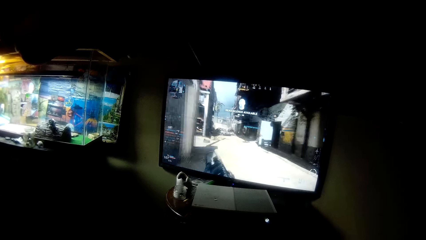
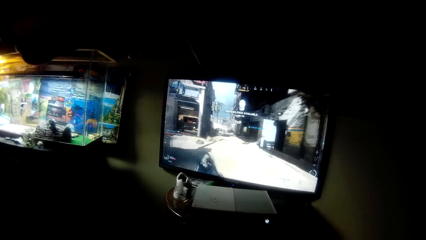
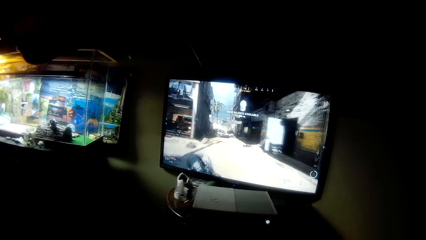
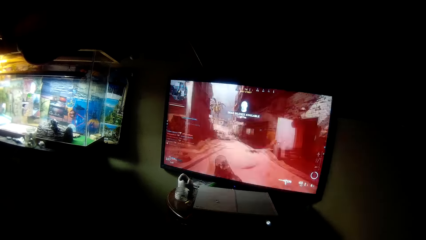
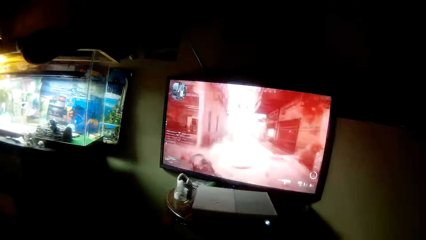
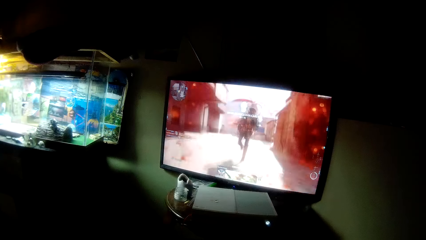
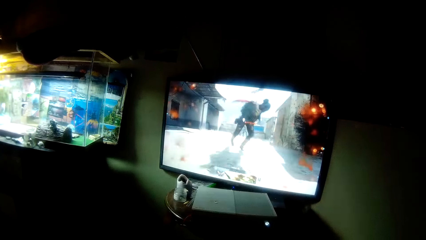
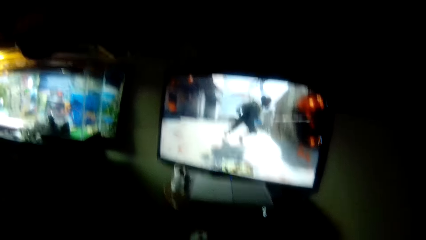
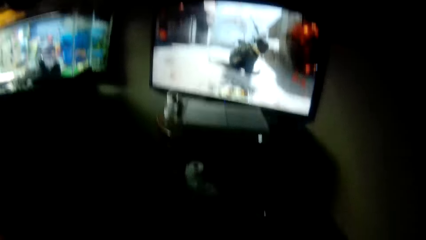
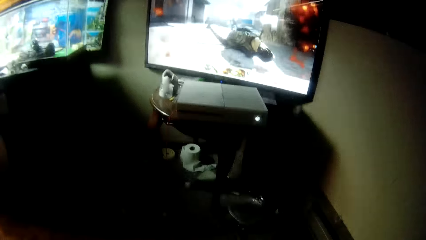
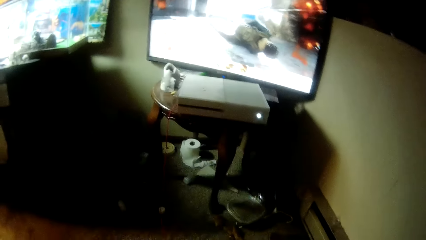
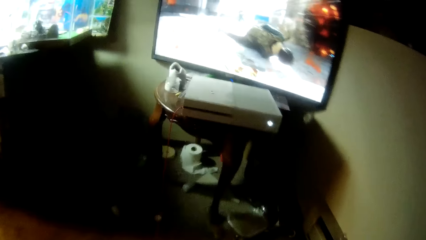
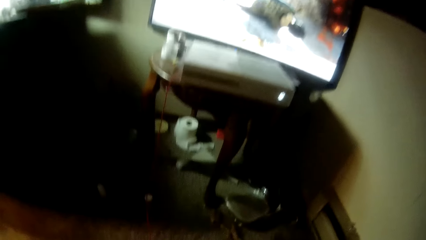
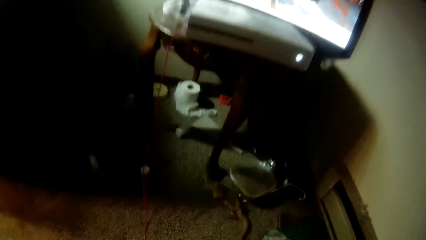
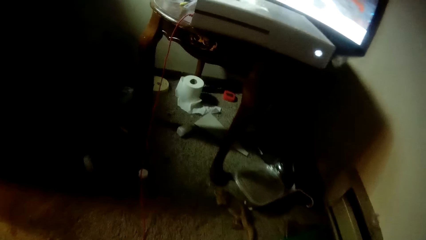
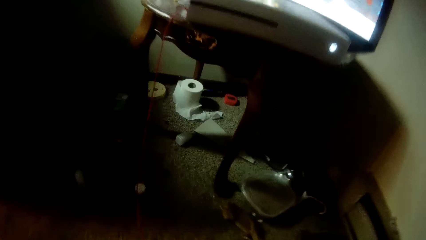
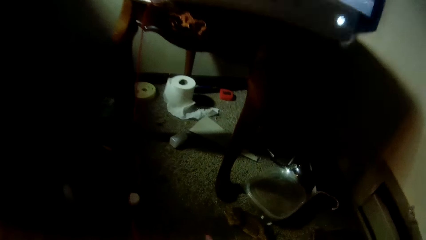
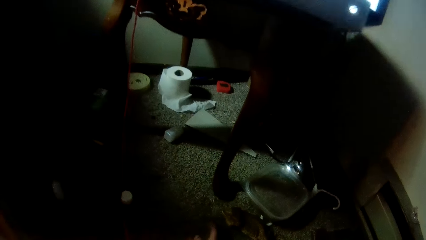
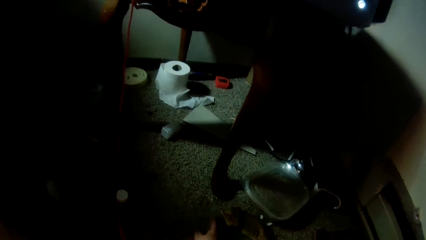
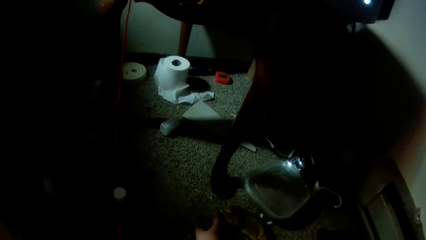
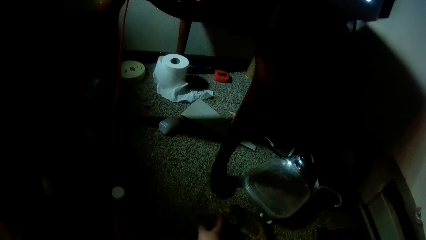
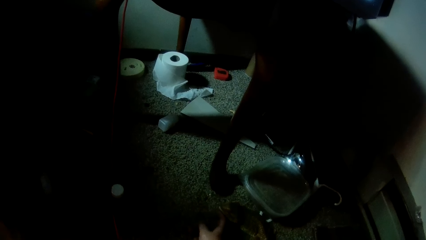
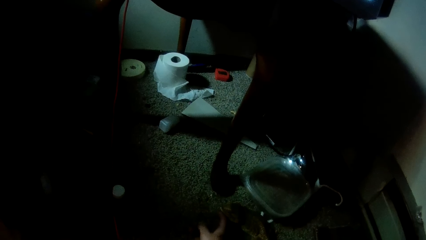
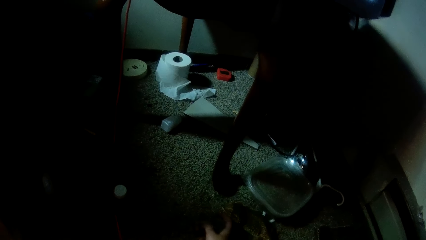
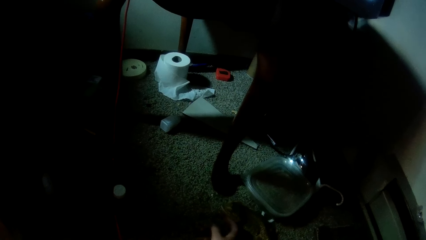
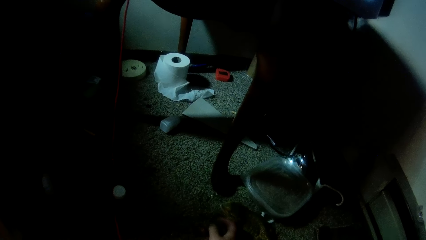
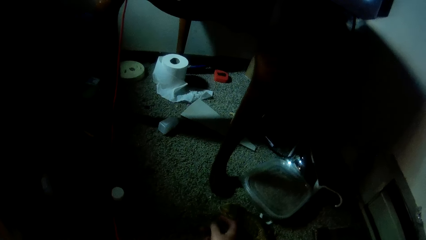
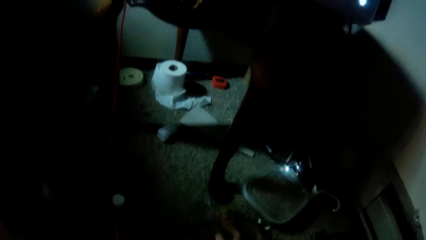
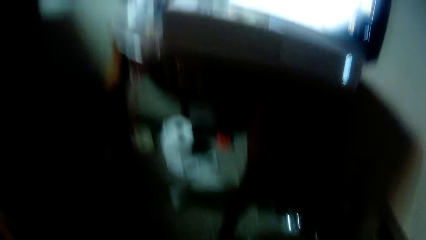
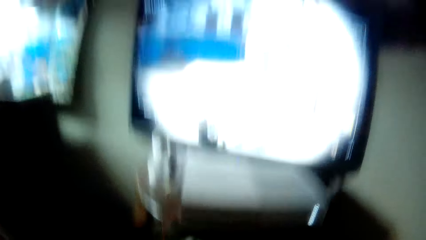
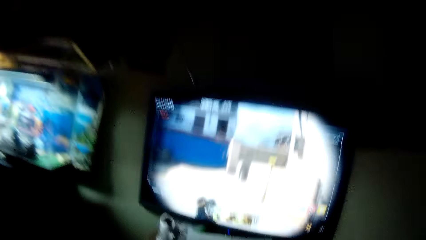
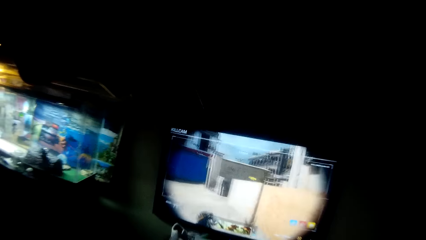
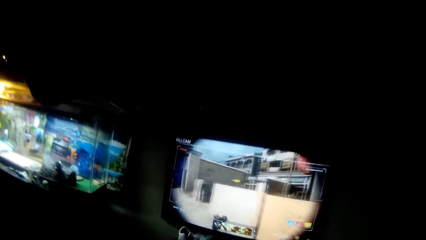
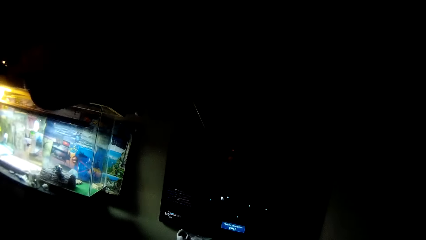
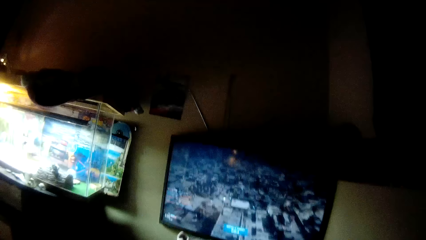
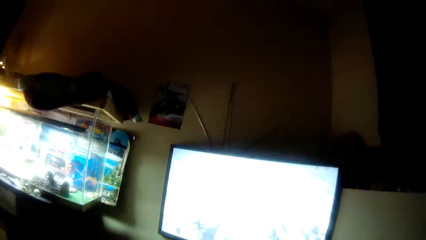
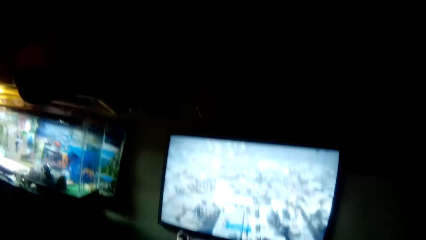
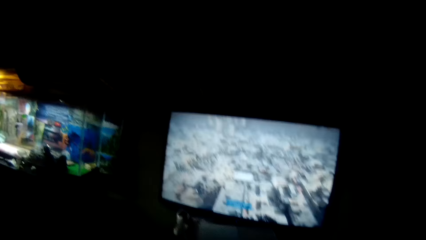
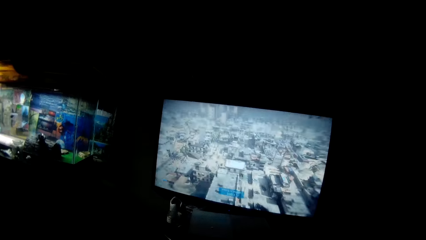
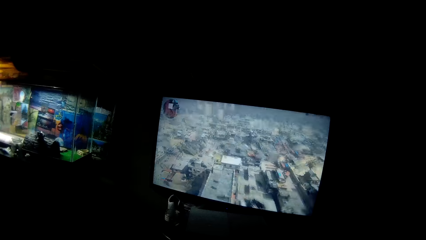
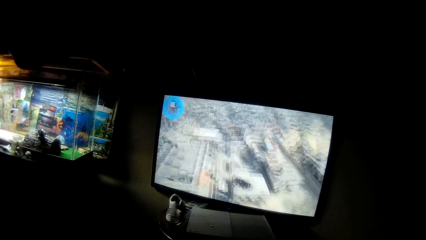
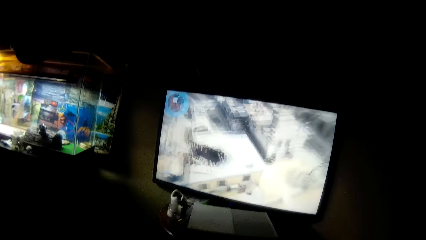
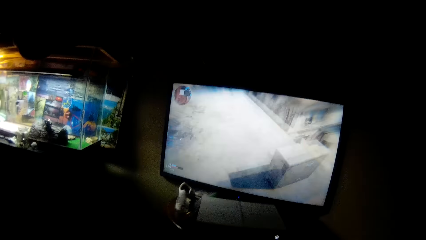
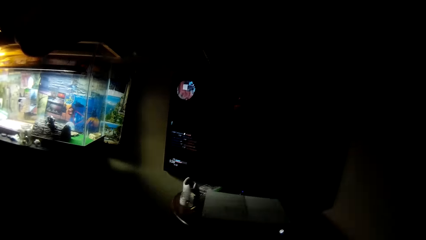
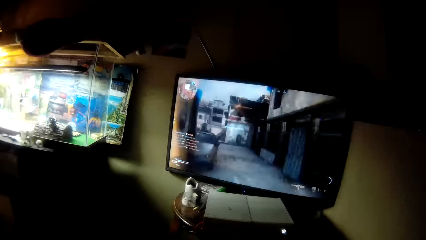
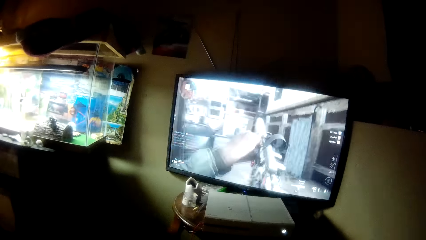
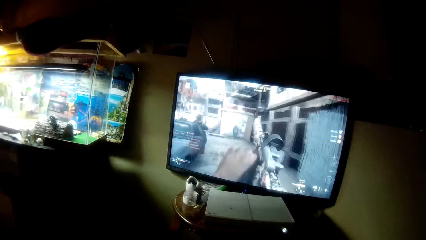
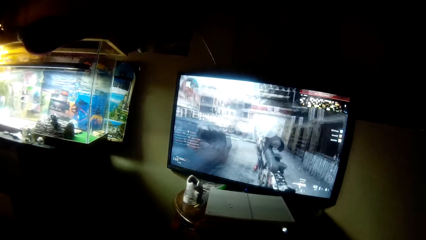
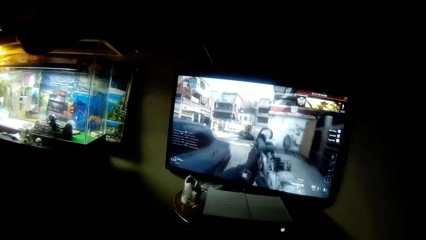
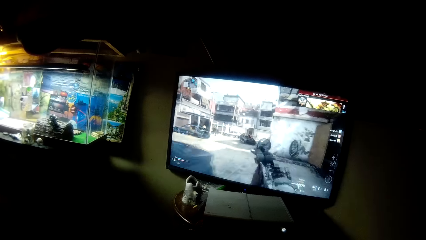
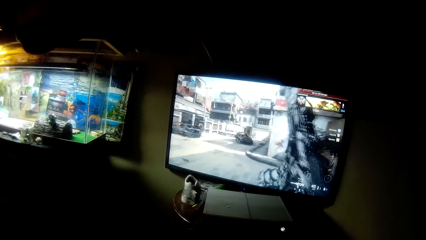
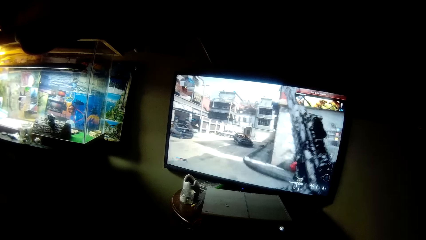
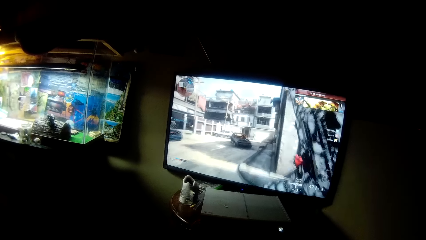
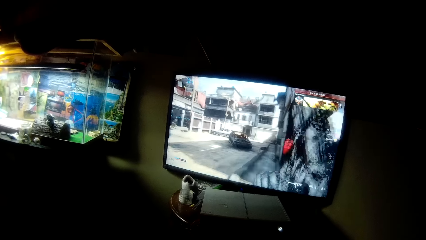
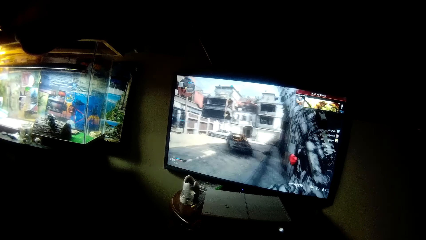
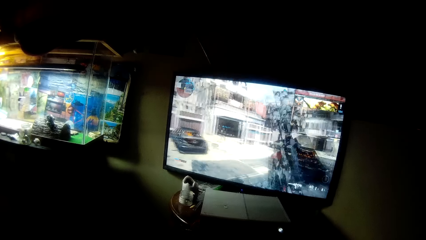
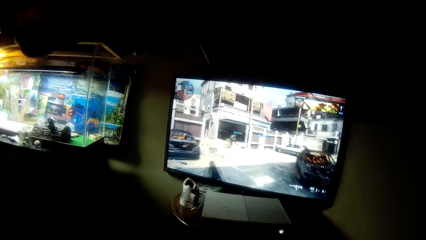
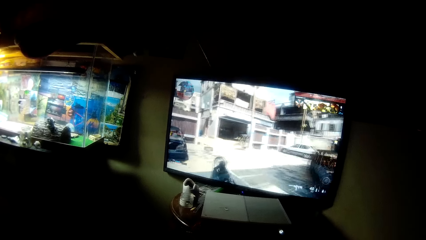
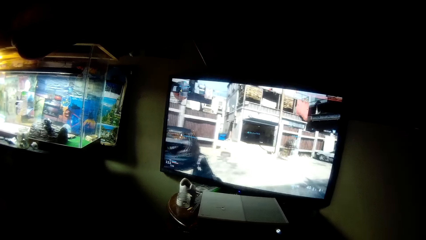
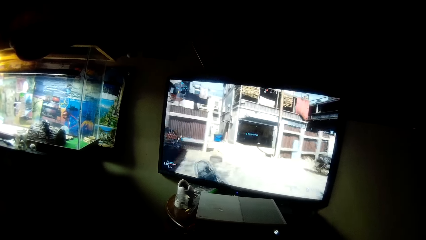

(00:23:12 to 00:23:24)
The camera wearer bends towards a lizard on the floor. He pets the lizard with his right hand. He moves away from the lizard. He operates the video game console with the controller in both hands.

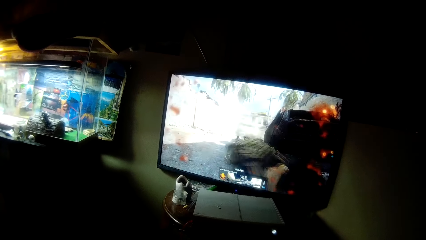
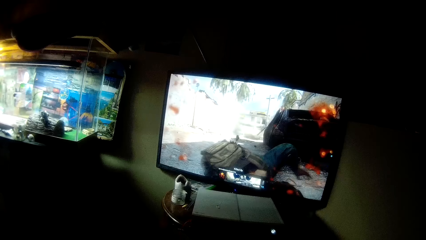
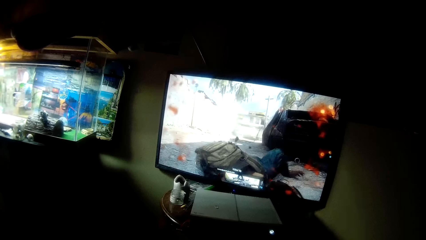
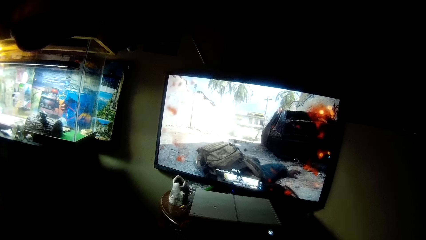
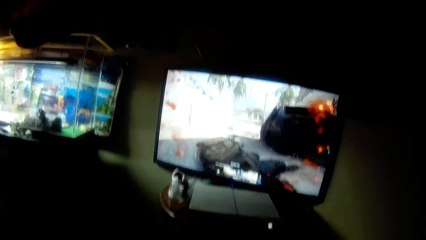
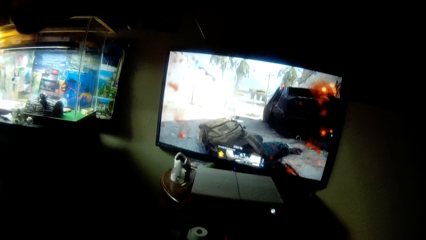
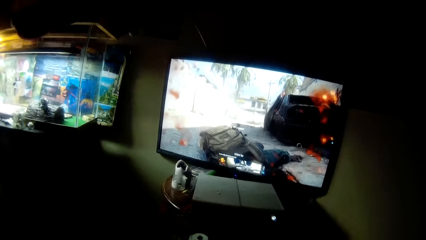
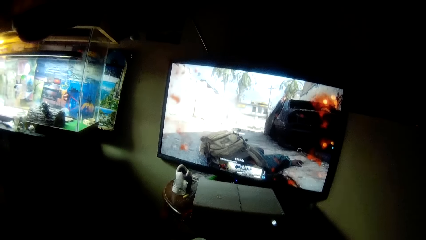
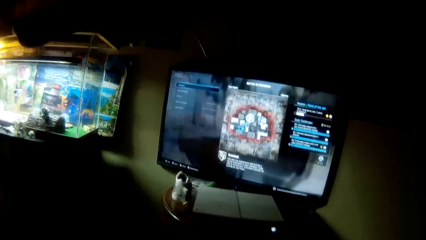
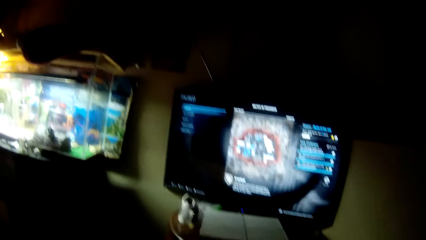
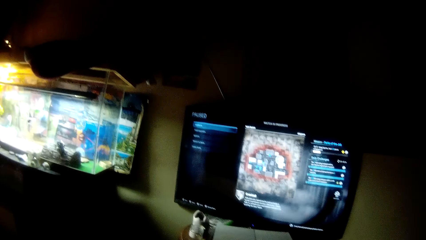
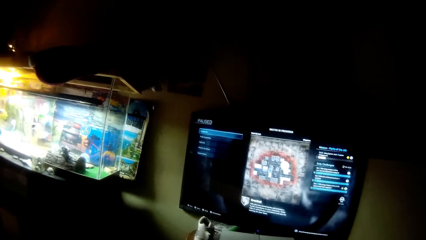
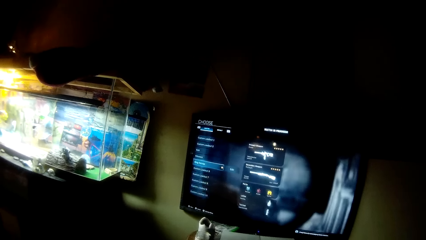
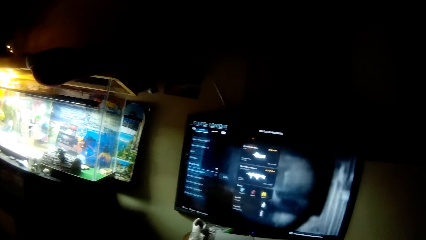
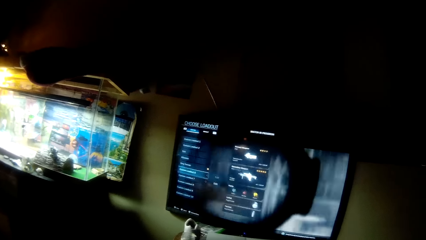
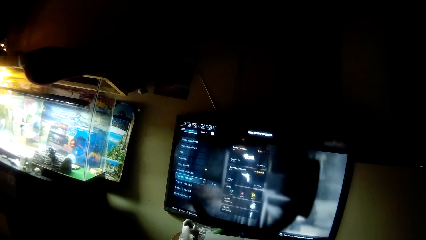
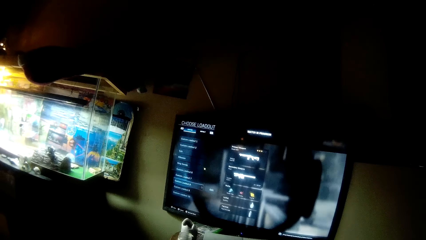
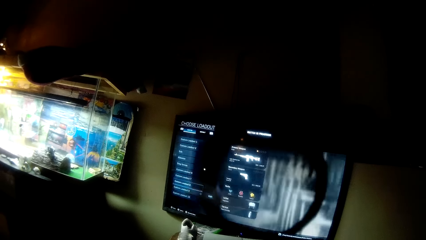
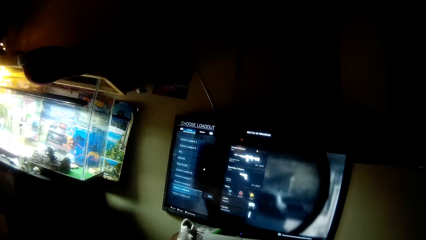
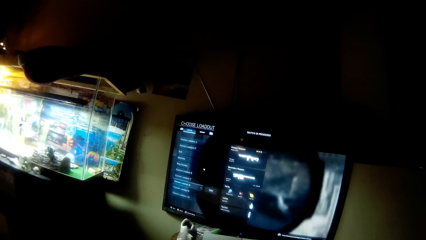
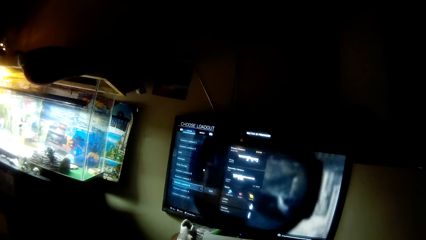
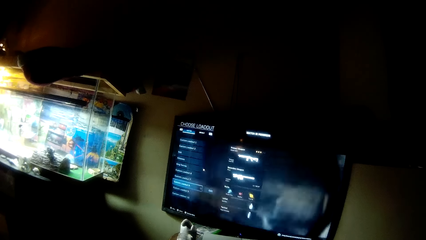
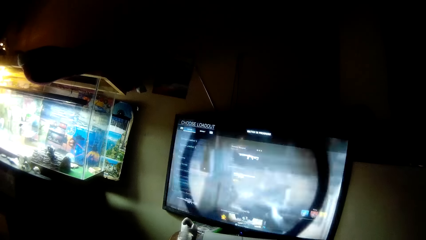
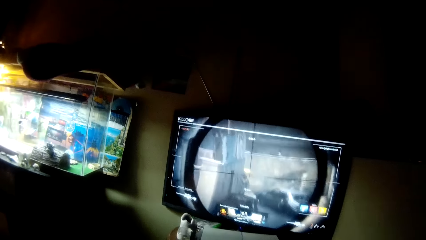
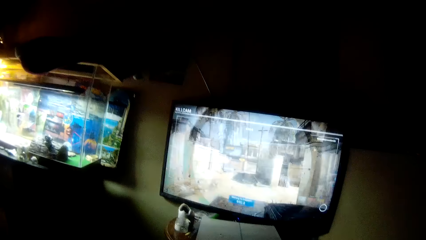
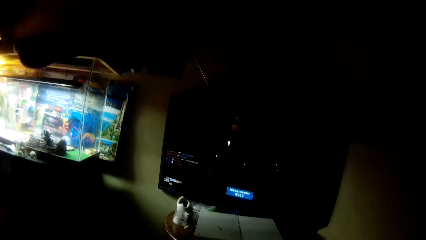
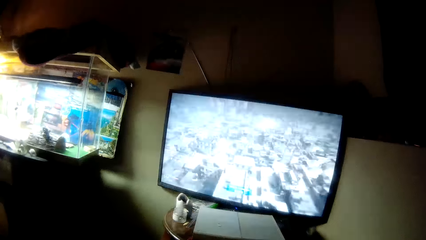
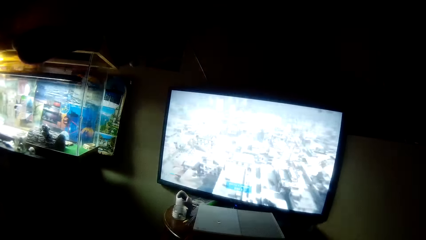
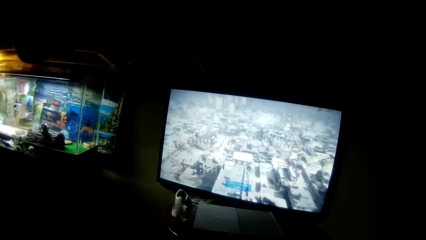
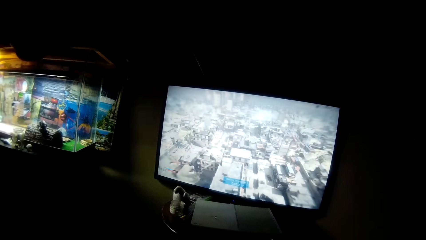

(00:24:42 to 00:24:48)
The camera wearer selects a weapon in the video game.
